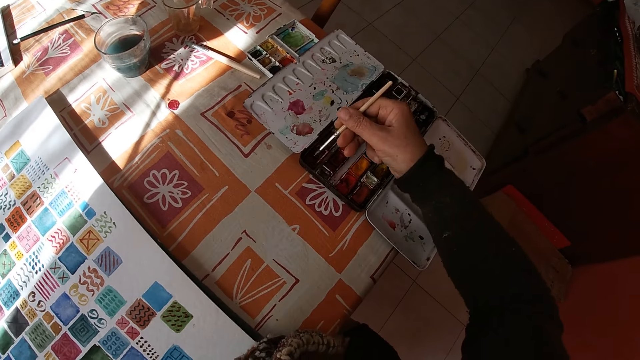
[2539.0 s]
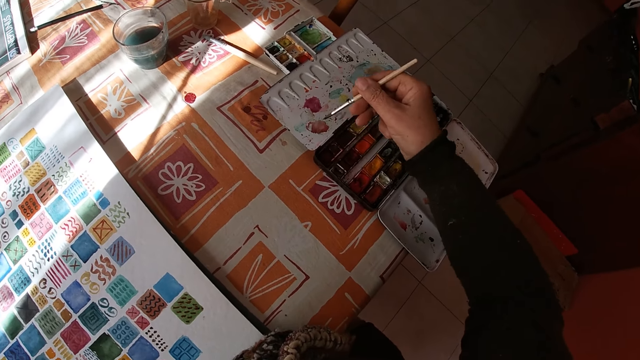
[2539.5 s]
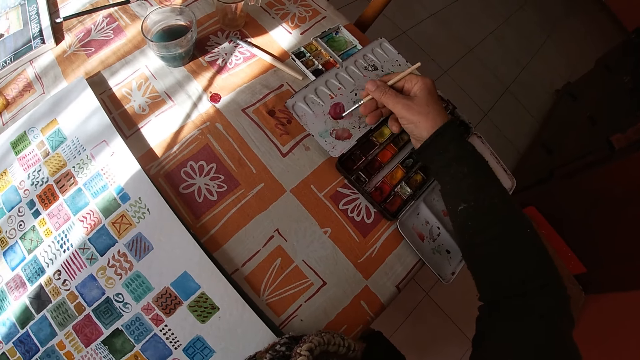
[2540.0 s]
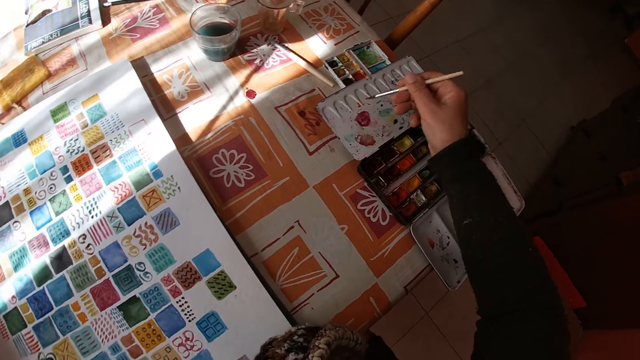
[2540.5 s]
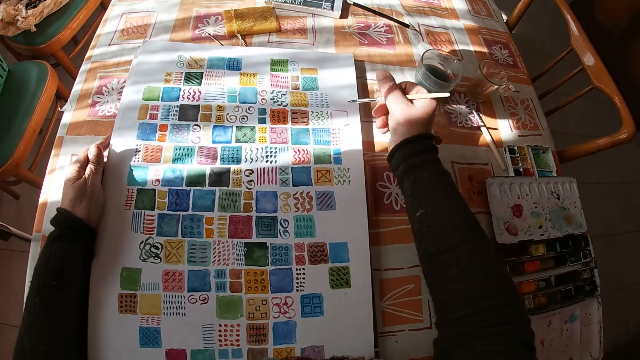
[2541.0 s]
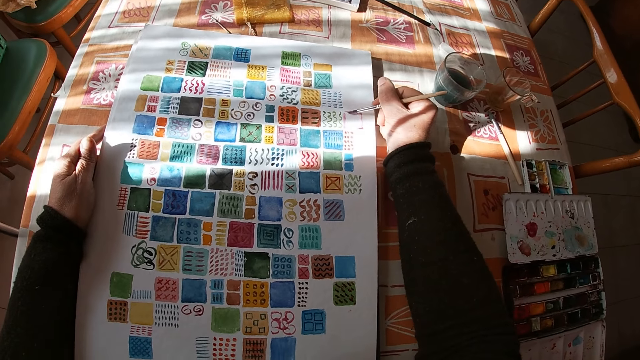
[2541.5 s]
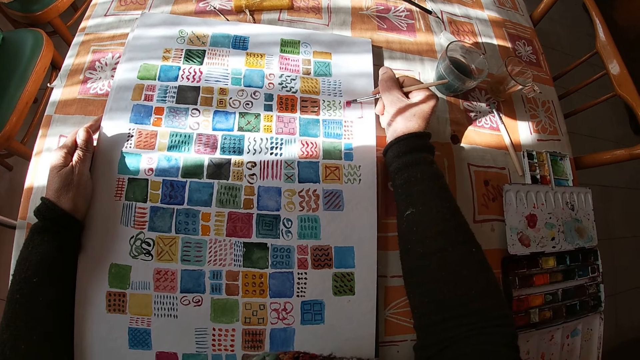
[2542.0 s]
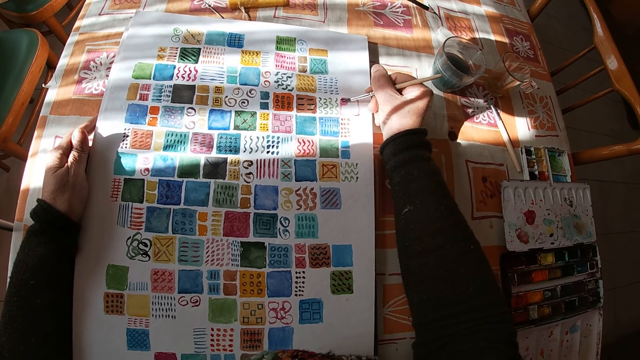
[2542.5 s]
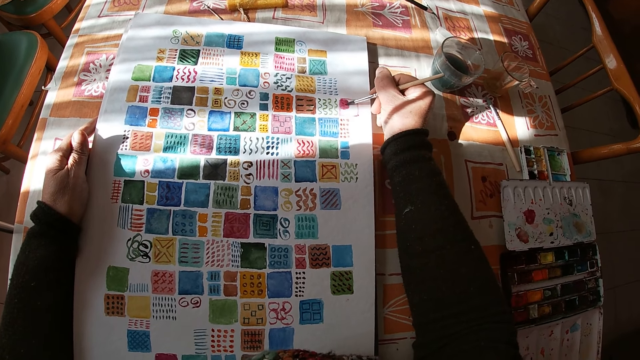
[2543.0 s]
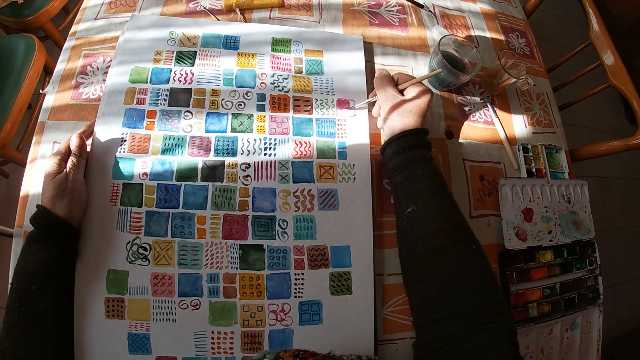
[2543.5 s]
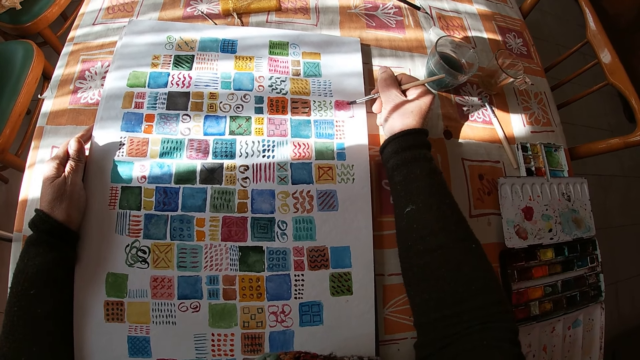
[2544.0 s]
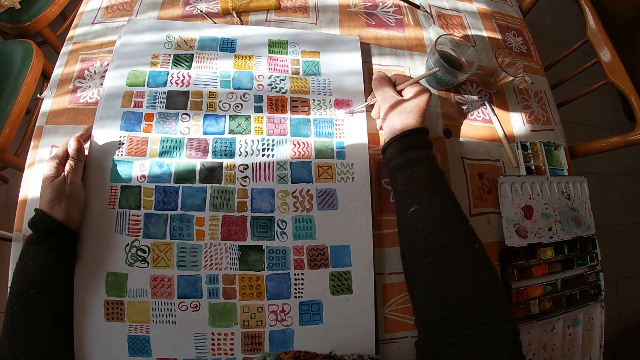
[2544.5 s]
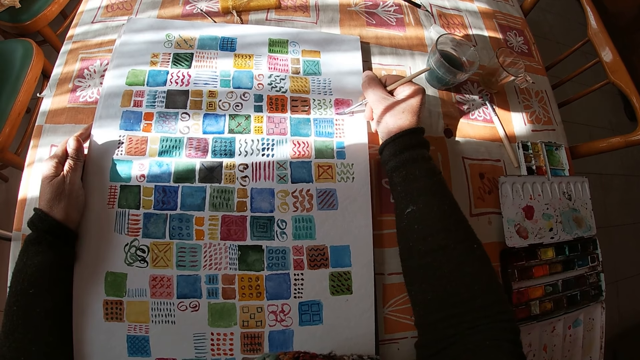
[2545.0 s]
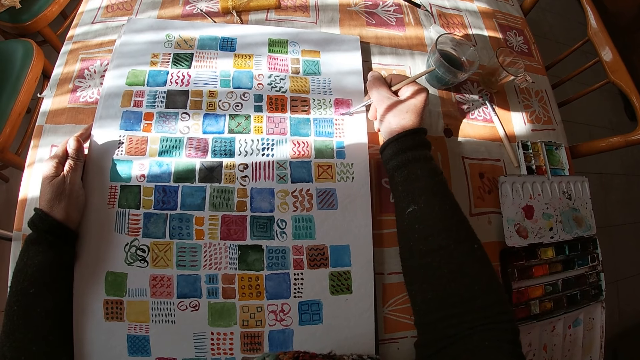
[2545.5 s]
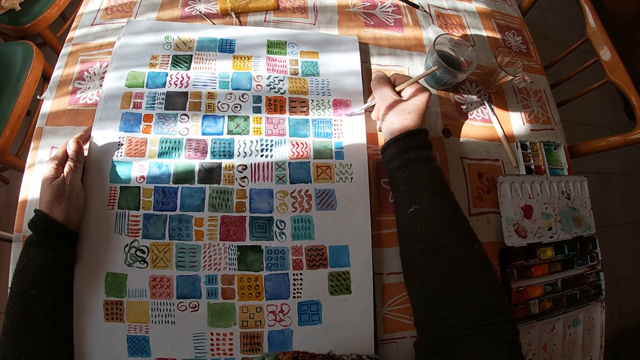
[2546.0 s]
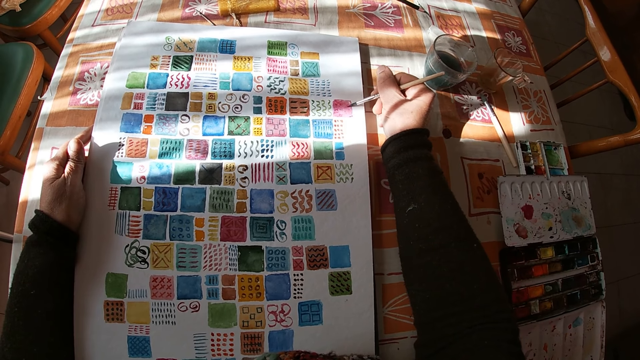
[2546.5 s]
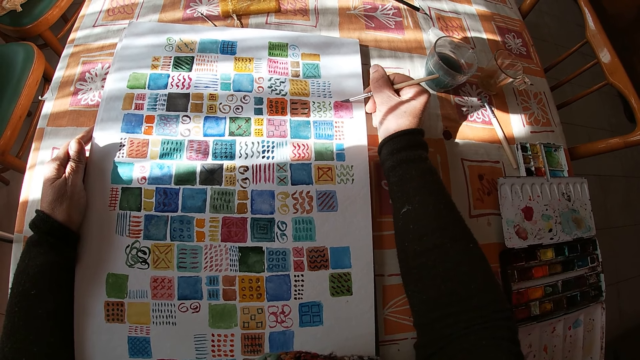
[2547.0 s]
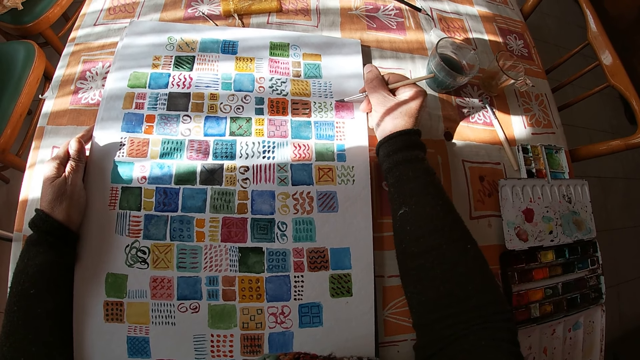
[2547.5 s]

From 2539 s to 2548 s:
The camera wearer applies the paint on the paintbrush. She applies the paint on the paint box. She paints on the canvas pad on the table with the paint brush in her right hand.

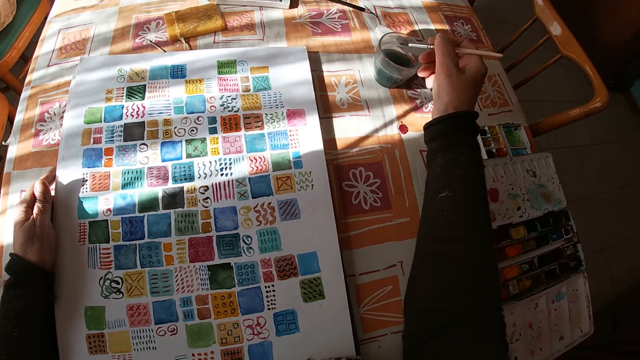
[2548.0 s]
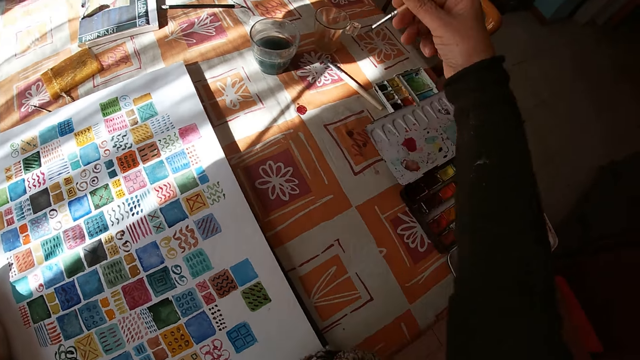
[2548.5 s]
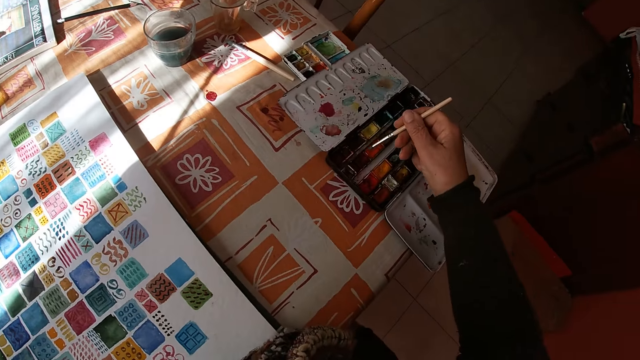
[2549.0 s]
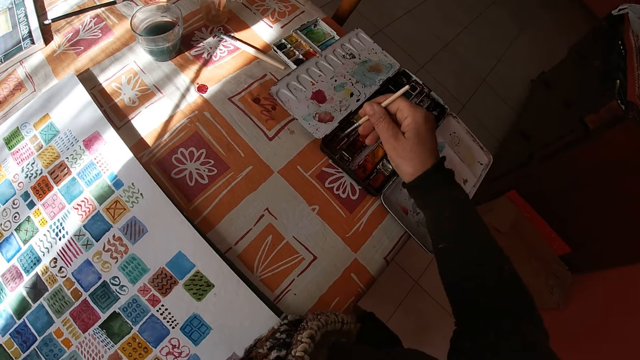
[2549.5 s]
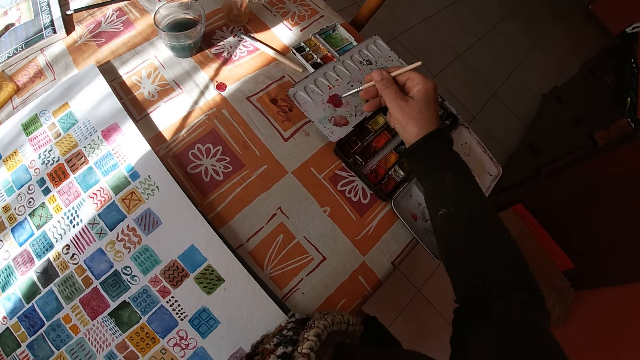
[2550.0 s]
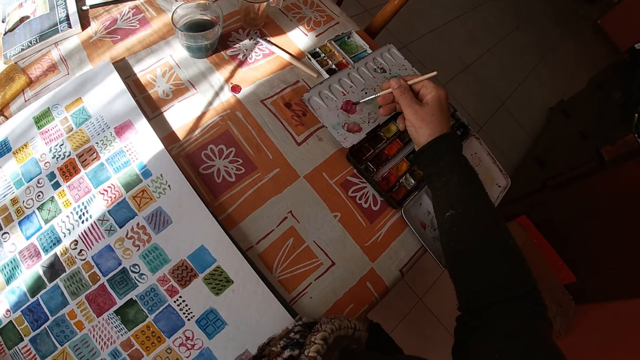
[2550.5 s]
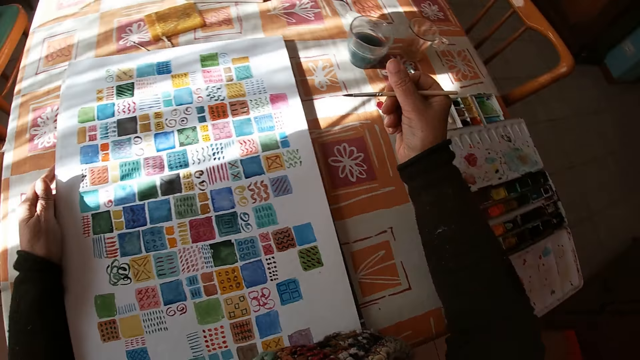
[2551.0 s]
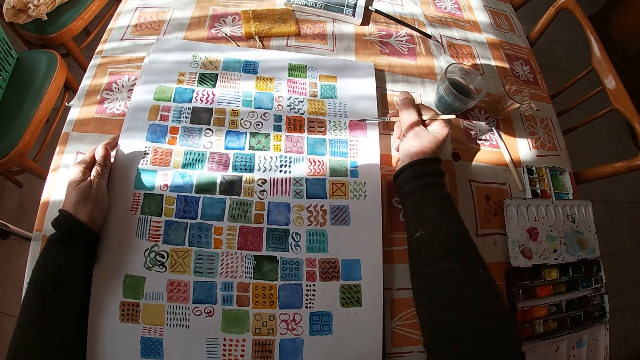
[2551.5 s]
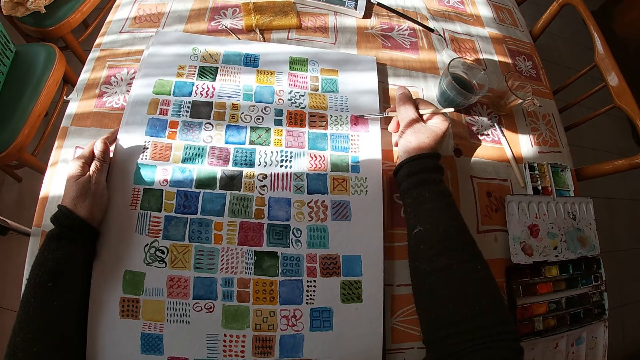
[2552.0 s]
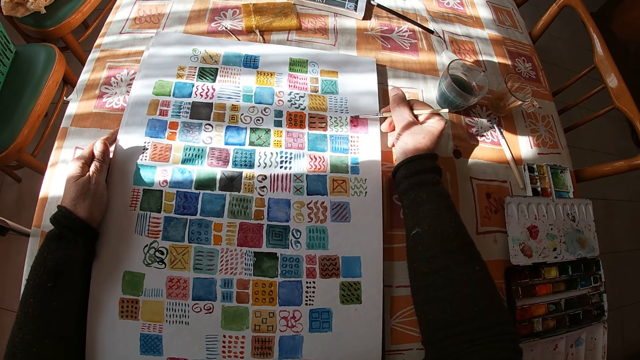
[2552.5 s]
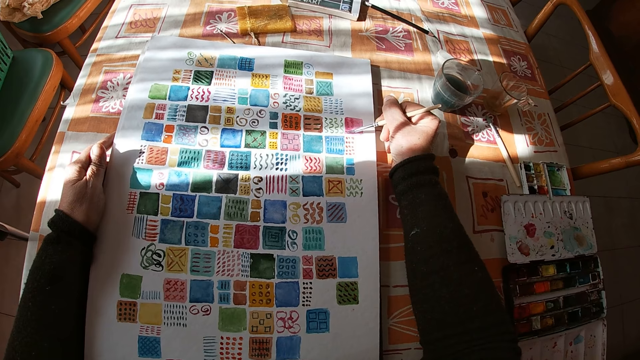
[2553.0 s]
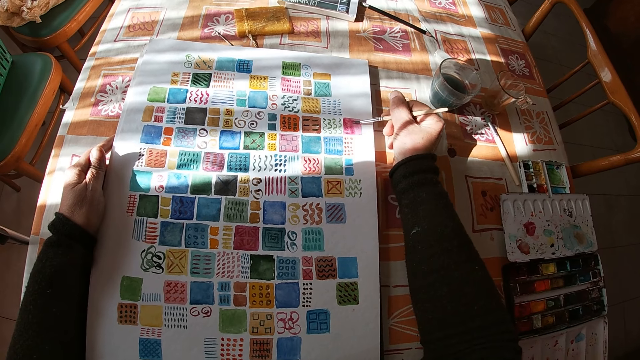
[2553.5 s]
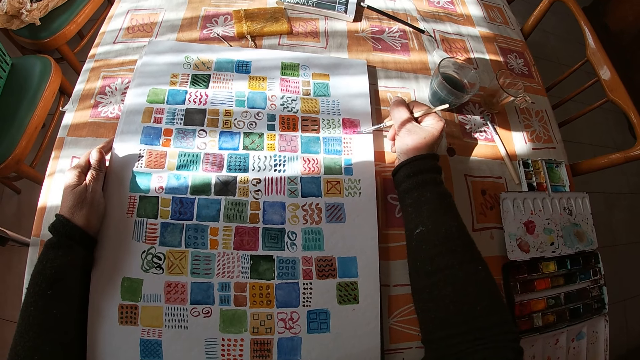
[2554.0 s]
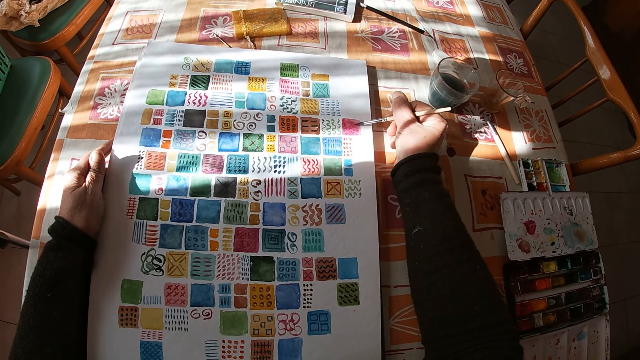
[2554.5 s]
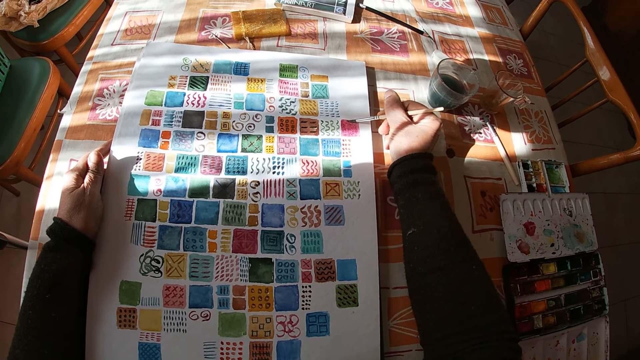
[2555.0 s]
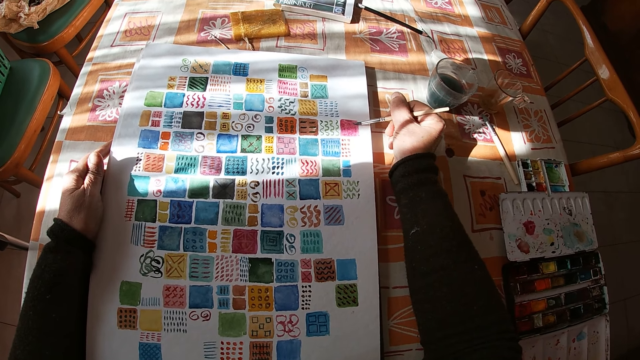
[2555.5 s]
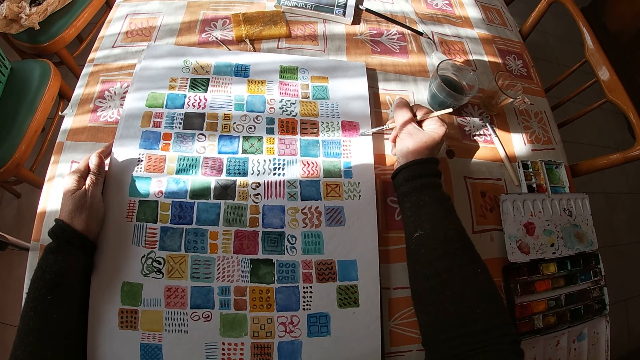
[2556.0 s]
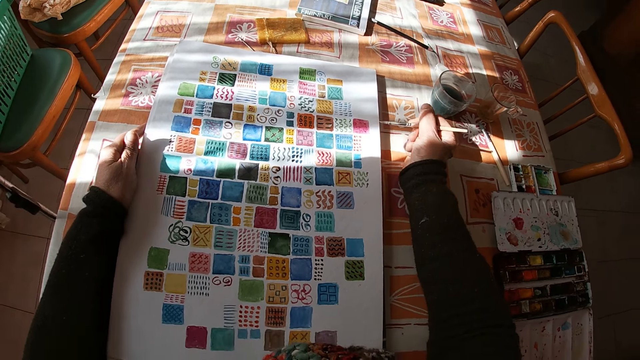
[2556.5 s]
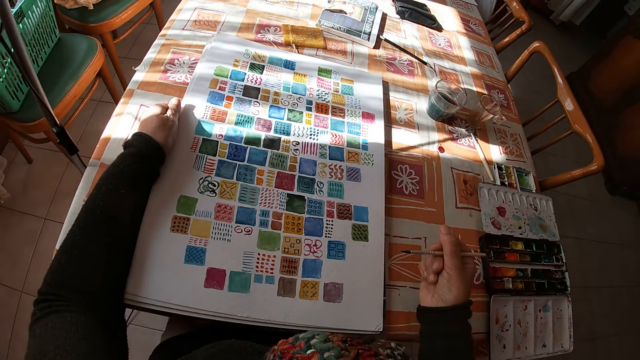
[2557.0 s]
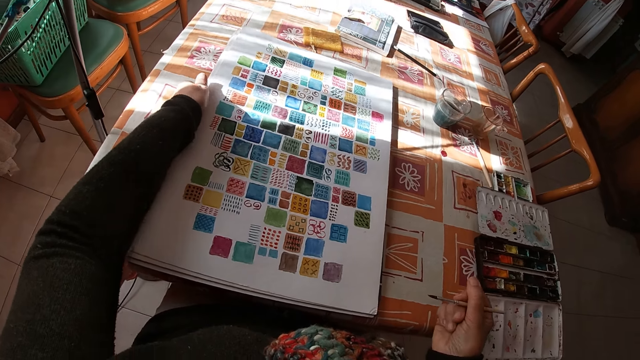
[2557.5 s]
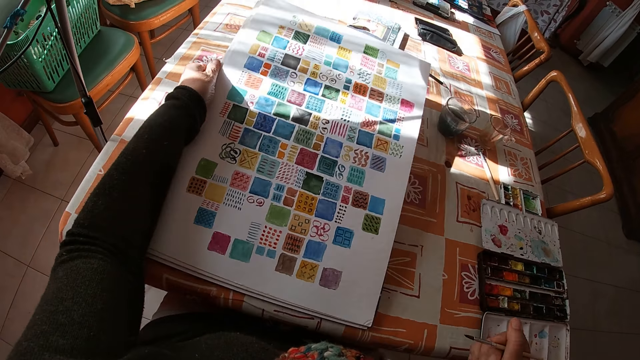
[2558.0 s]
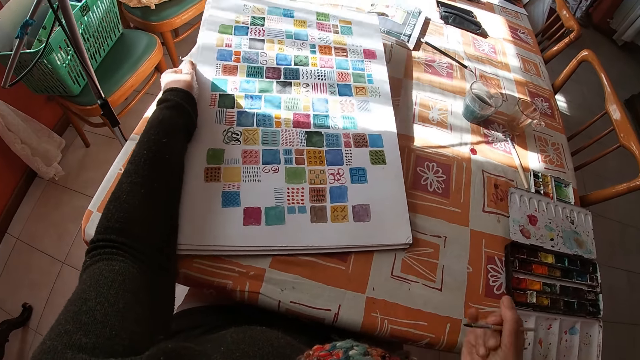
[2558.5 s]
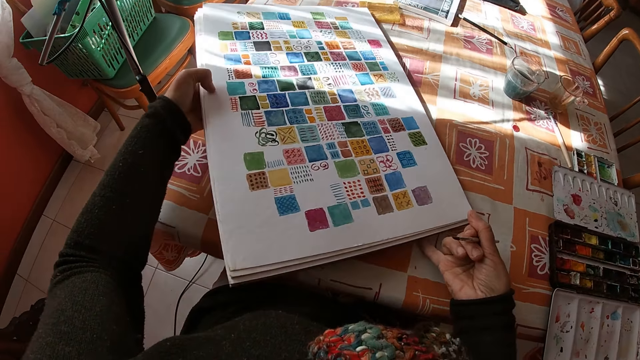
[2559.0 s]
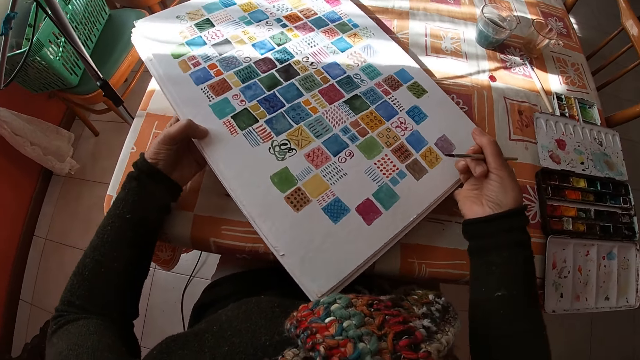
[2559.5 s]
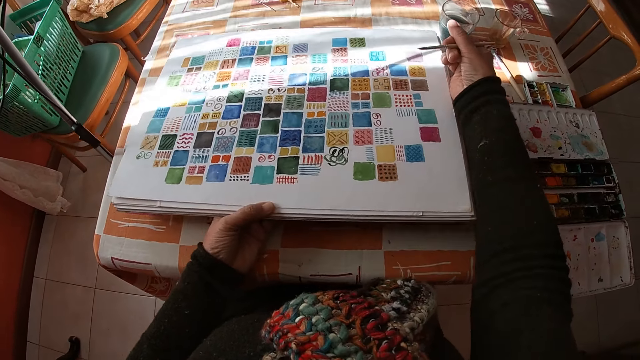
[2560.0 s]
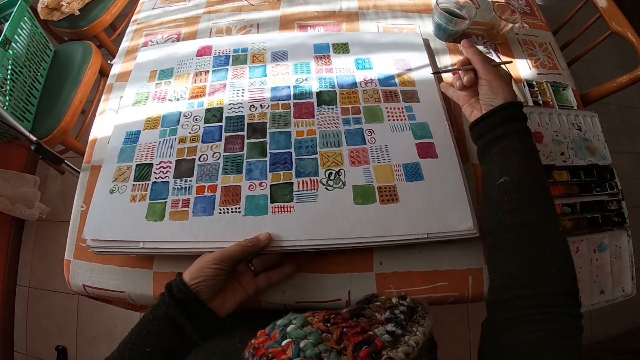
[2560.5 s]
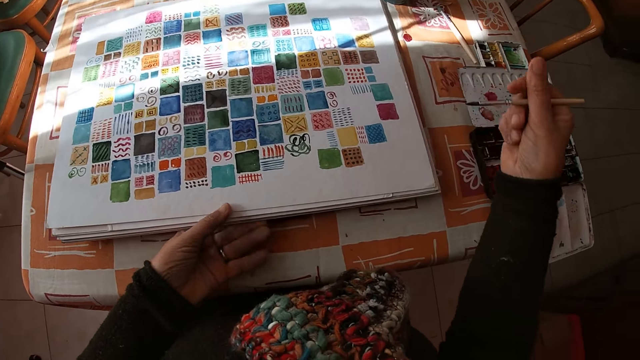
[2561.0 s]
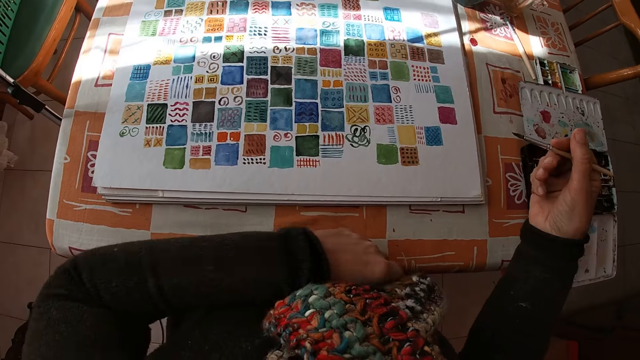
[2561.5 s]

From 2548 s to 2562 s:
The camera wearer holds the paintbrush. She dips the paint brush in her right hand into the color palette on the table. She applies the paint on the paintbrush. She applies the paint on the paint box. She paints on the canvas pad on the table with the paint brush in her right hand. She adjusts the canvas pad on the table with her left hand. She holds the paintbrush. She holds the drawing. She adjusts the canvas pad on the table with both hands. She turns the drawing.
